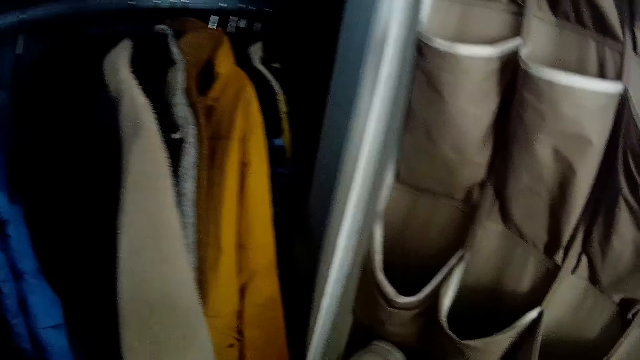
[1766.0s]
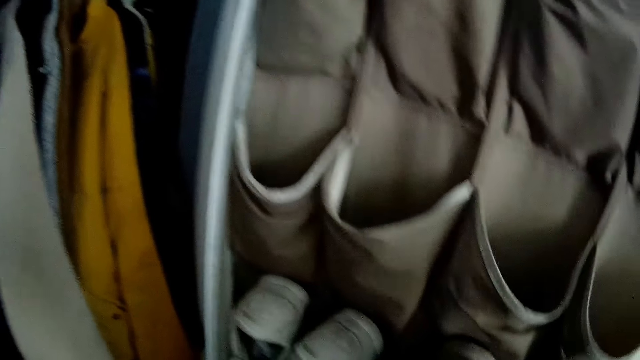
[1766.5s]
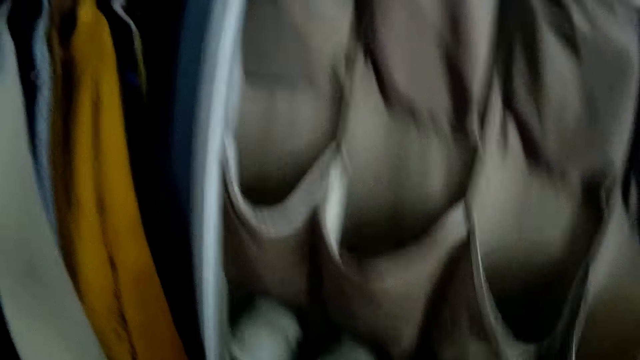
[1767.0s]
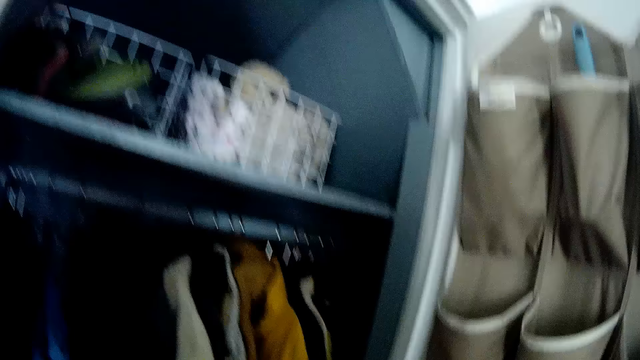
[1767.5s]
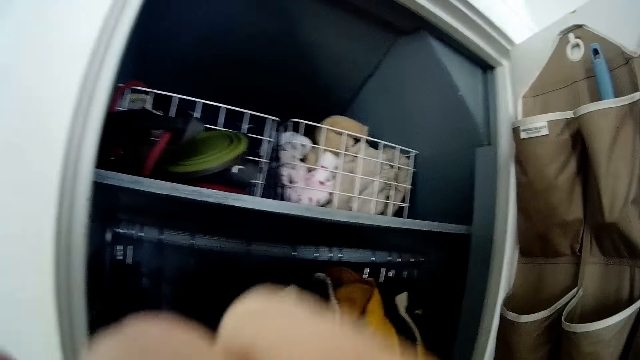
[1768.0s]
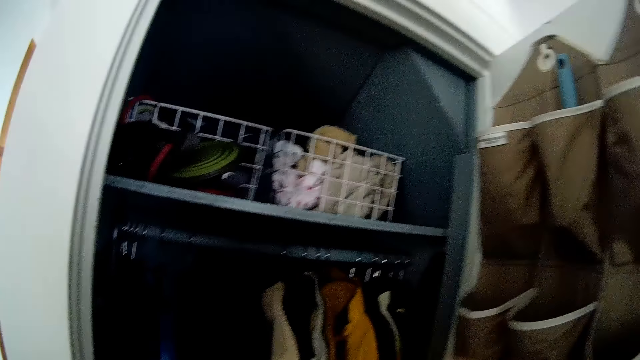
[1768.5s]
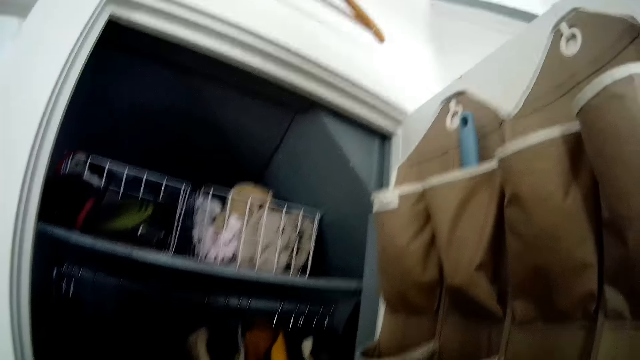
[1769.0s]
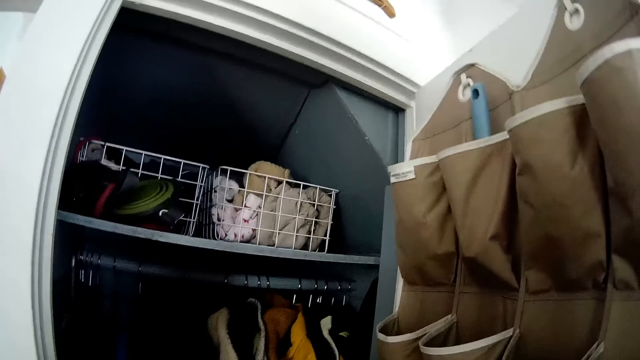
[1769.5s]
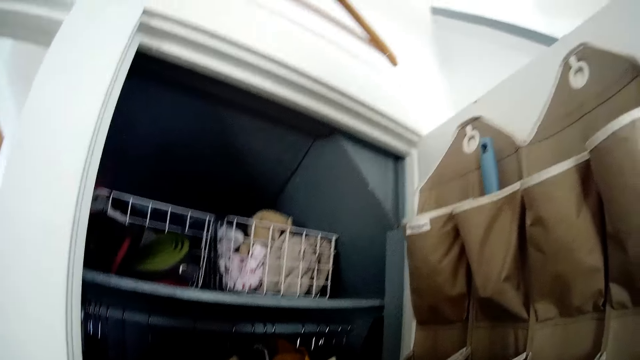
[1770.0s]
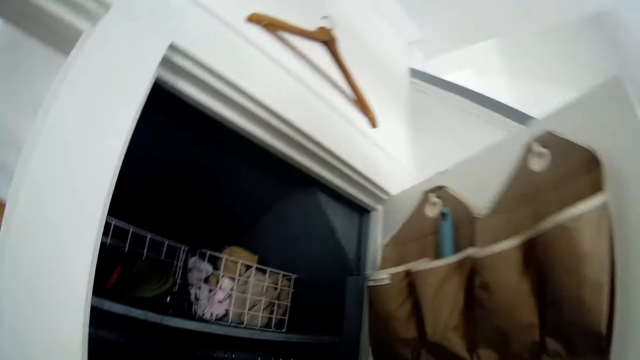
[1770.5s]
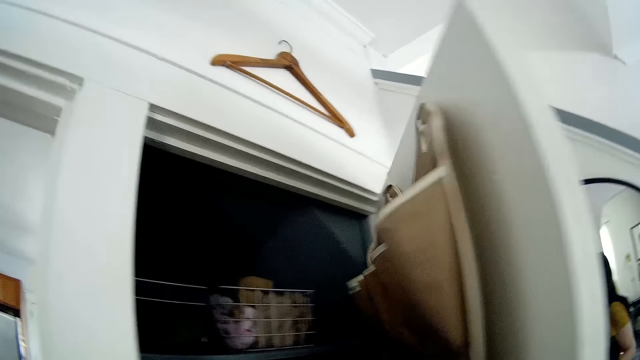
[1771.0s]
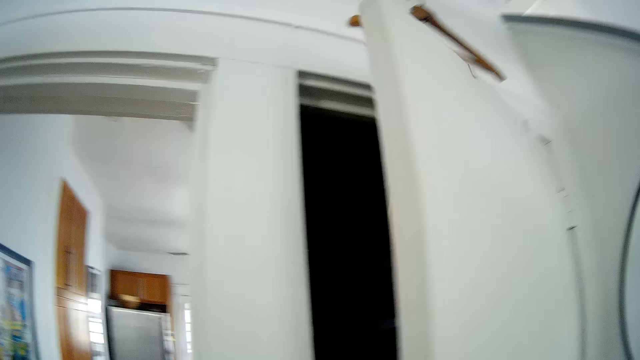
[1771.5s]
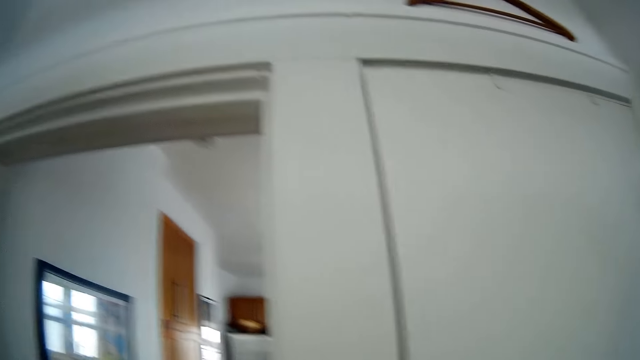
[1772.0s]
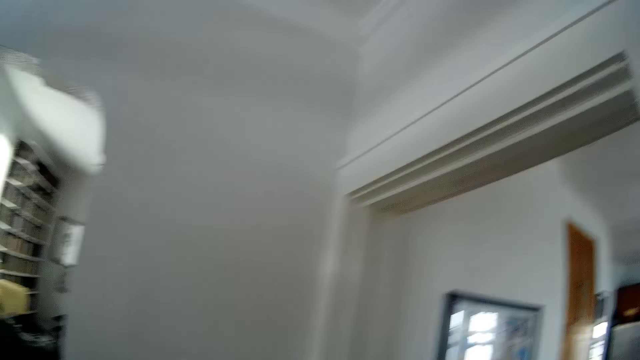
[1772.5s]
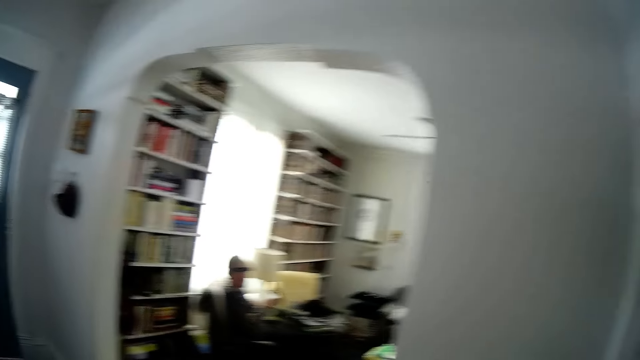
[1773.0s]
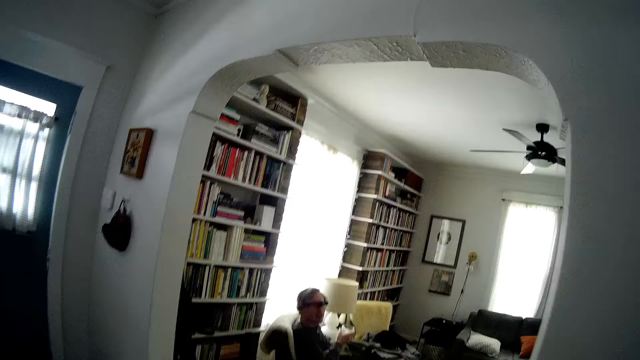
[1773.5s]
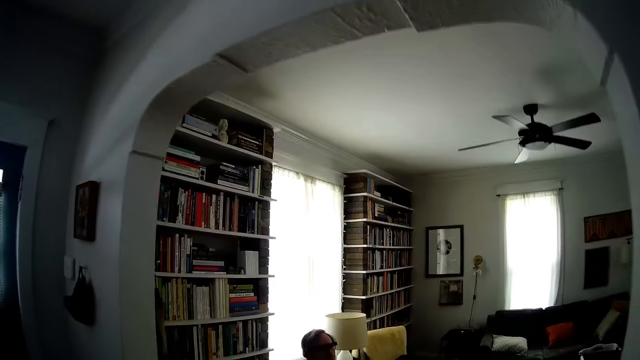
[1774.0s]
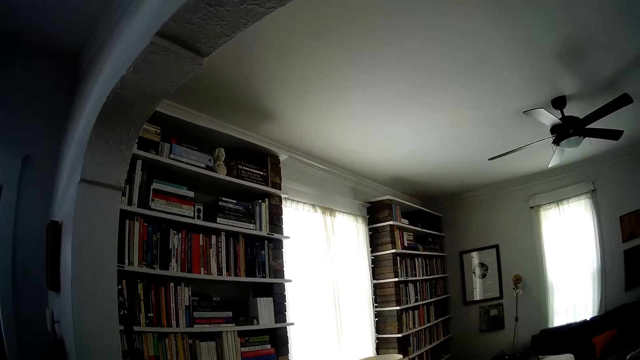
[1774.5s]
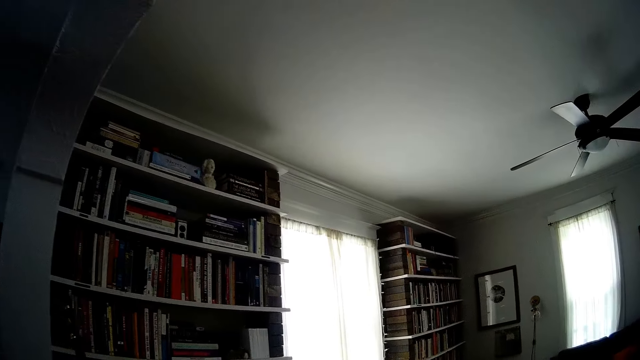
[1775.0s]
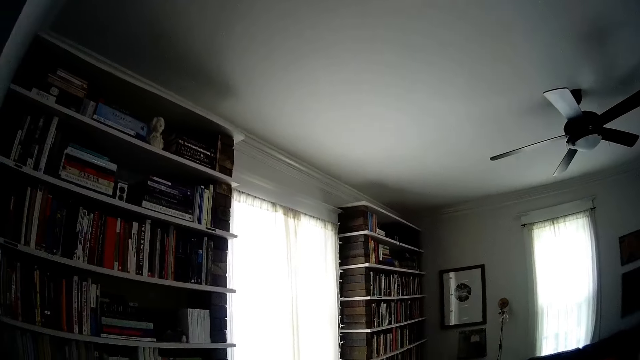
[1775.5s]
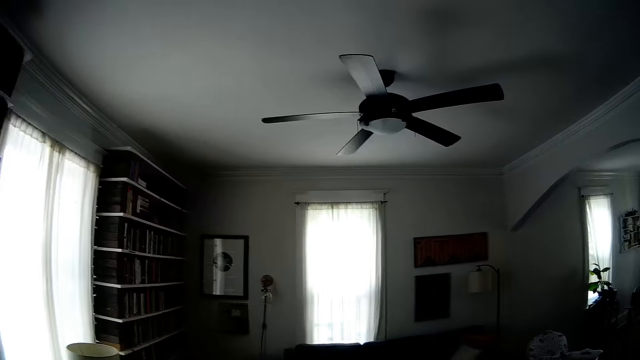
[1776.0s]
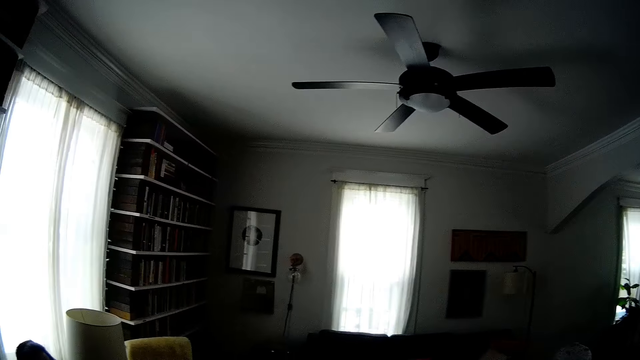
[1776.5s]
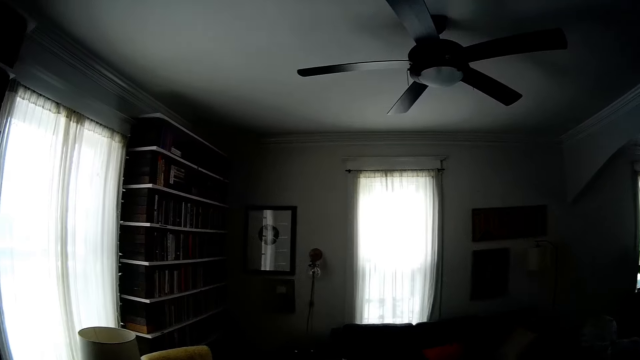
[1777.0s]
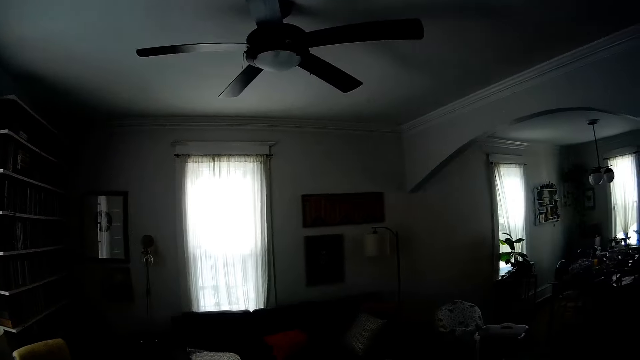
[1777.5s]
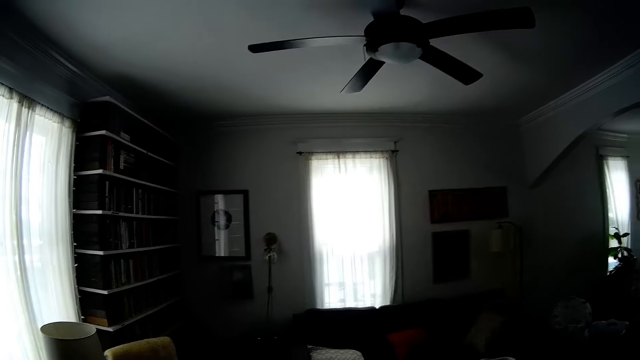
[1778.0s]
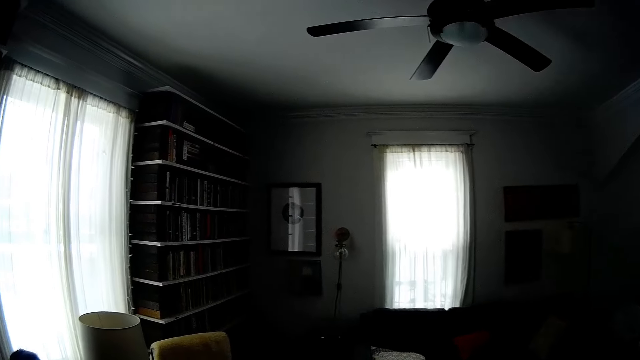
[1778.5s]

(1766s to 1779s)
The camera wearer holds a cloth with both hands. She shuts the wardrobe with her right hand. She walks around the house. She dialogues with a person.

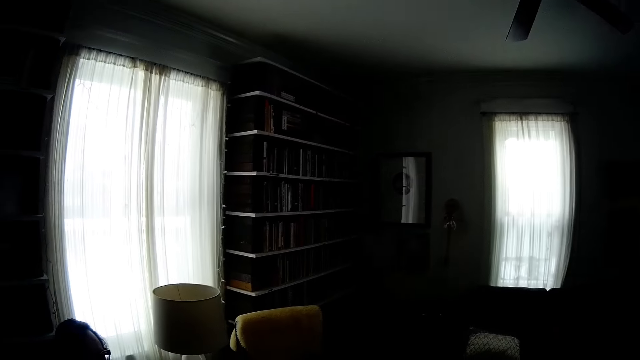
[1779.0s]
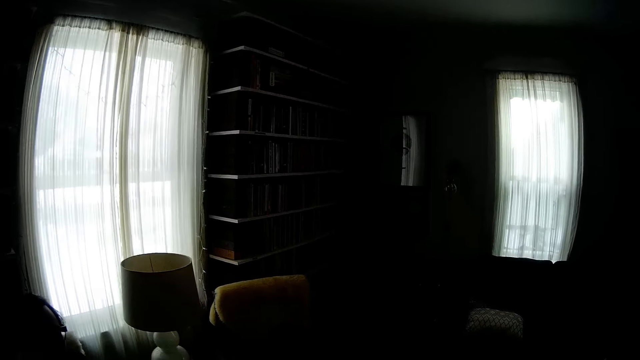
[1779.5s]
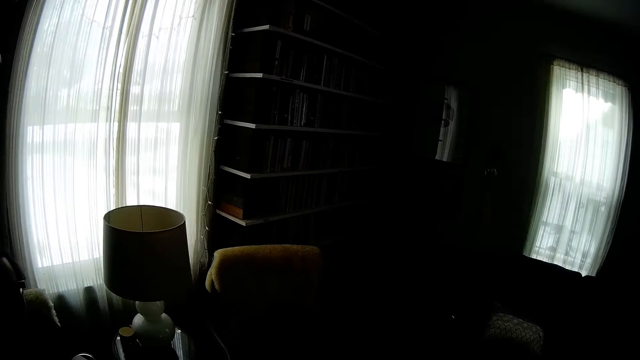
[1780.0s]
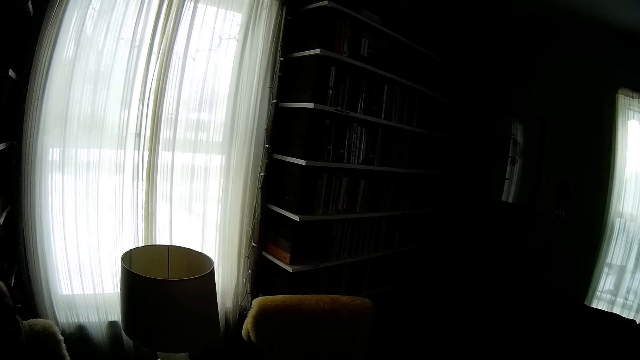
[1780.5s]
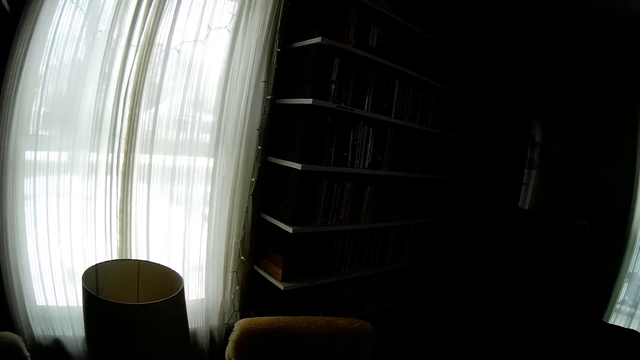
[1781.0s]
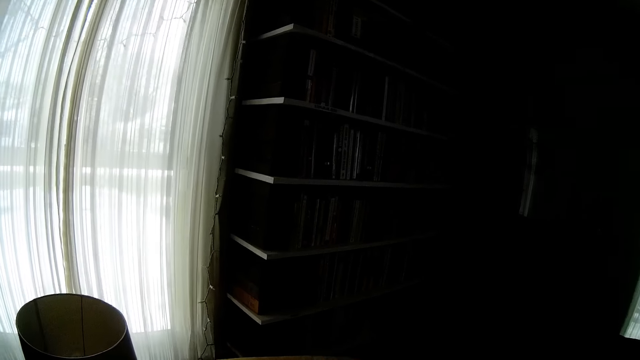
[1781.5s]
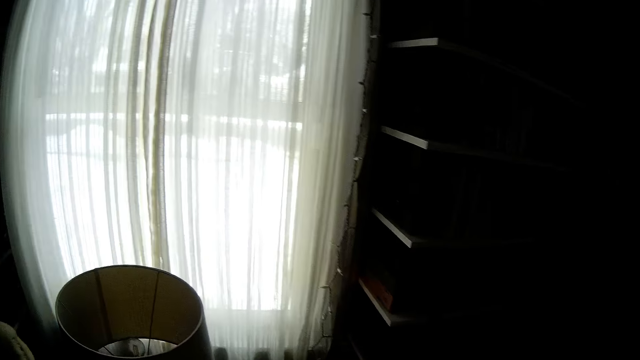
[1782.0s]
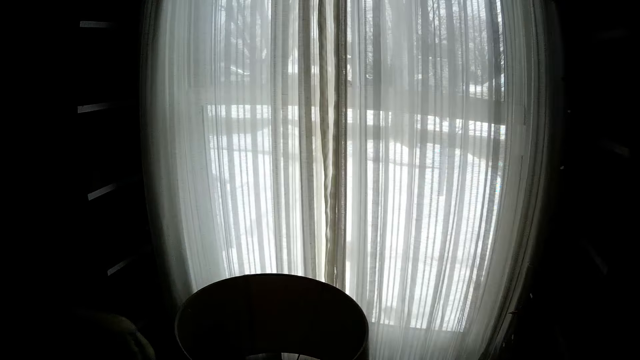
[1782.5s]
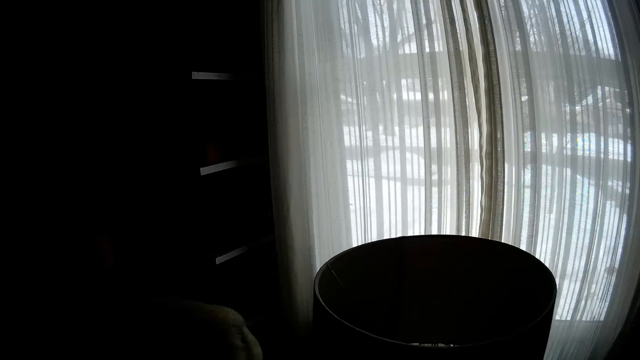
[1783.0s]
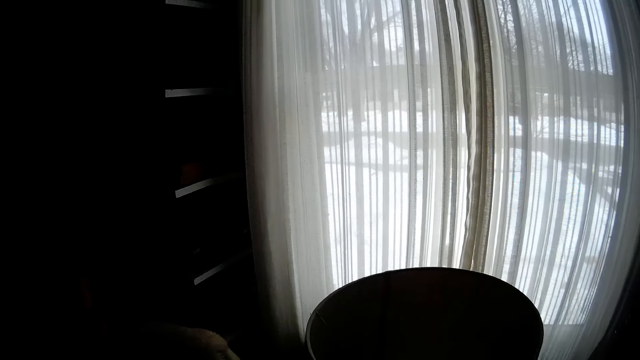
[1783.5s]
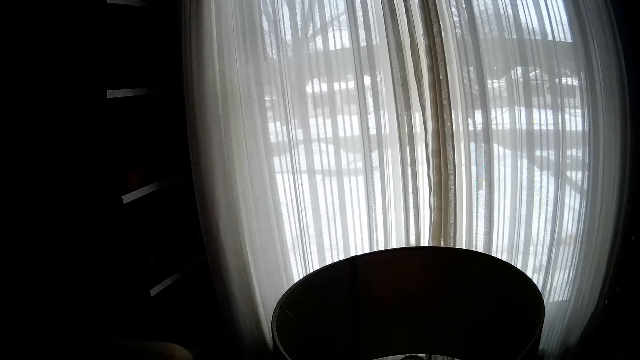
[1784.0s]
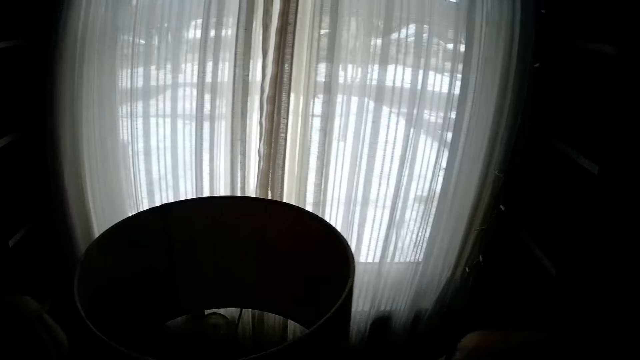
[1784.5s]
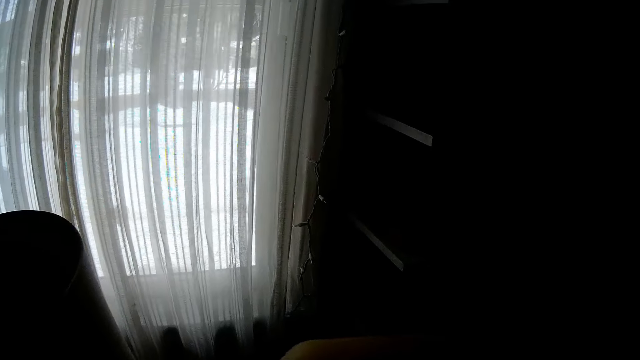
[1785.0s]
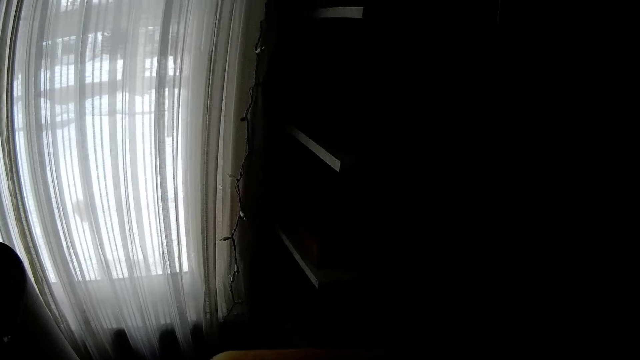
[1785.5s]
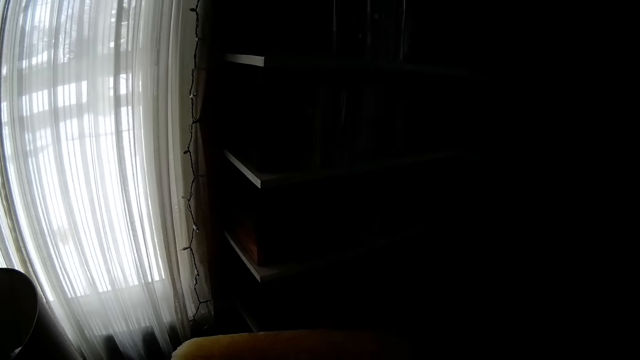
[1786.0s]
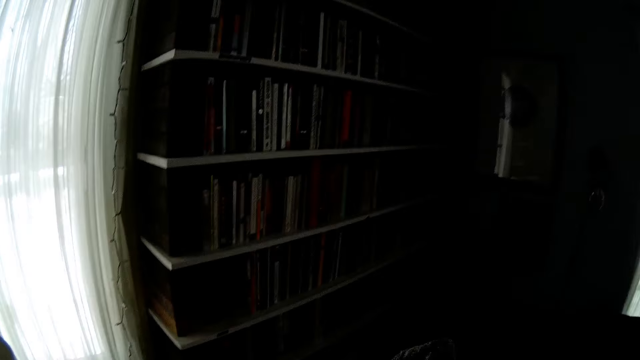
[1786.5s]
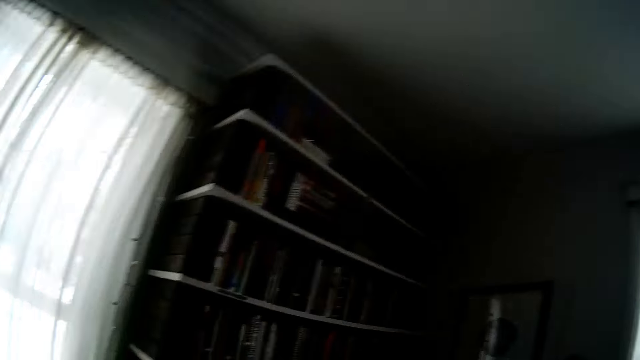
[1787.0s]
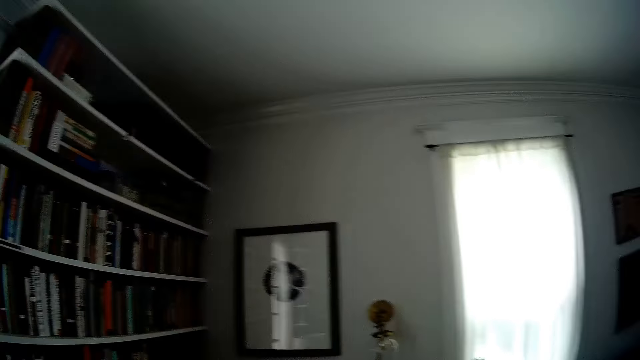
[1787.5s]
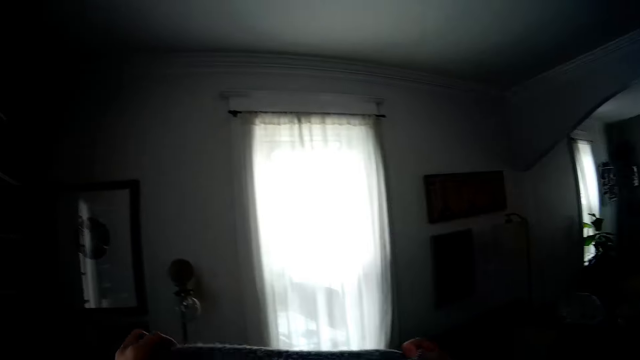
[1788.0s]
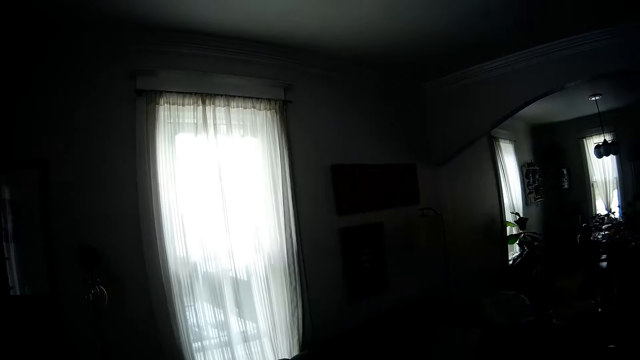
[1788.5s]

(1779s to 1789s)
The camera wearer picks up something from the table. They dialogue with a person.
